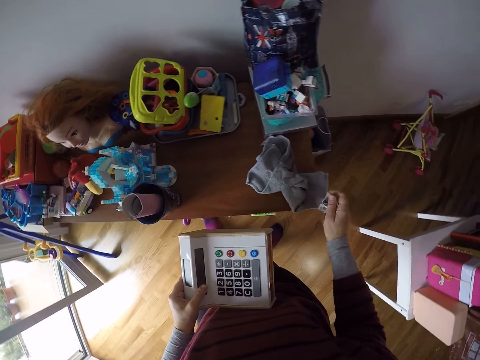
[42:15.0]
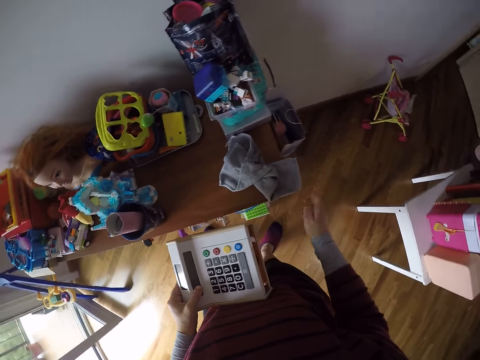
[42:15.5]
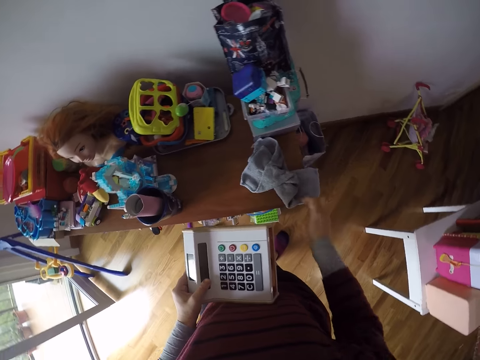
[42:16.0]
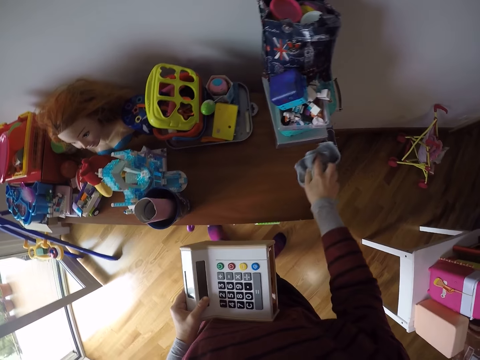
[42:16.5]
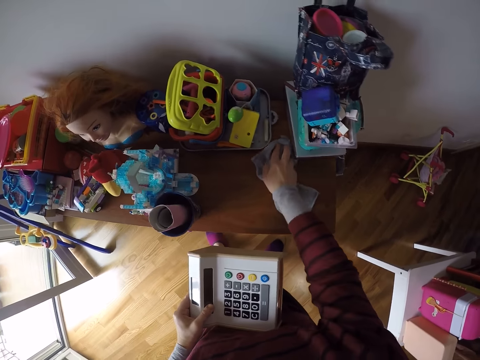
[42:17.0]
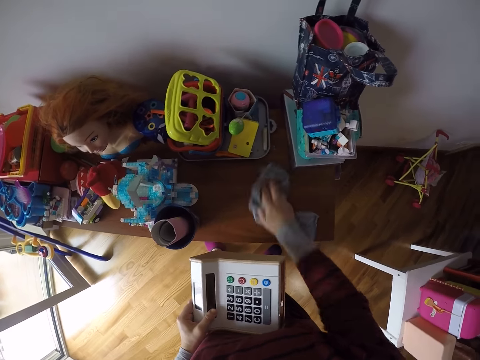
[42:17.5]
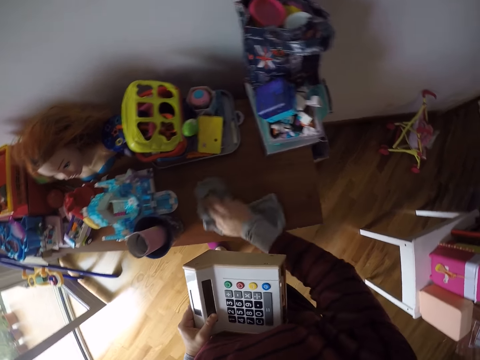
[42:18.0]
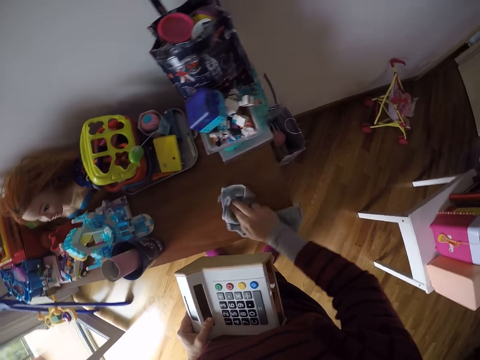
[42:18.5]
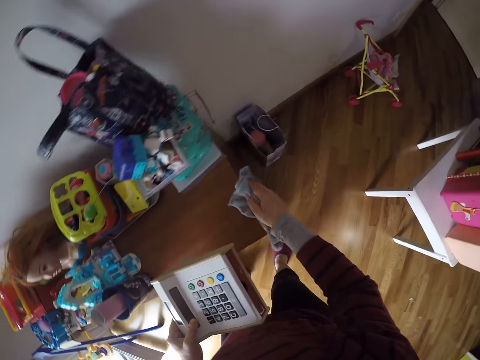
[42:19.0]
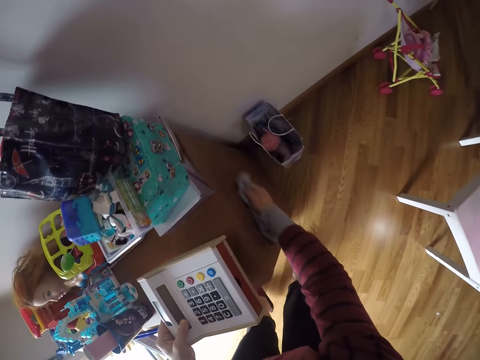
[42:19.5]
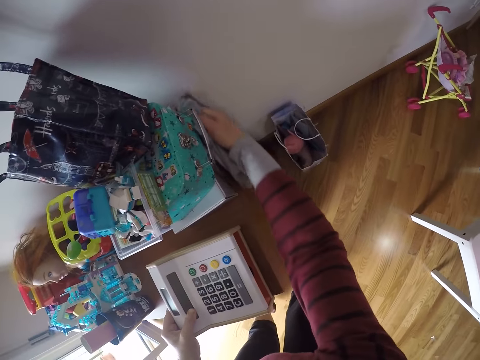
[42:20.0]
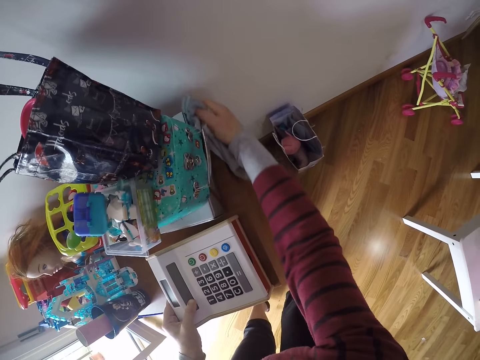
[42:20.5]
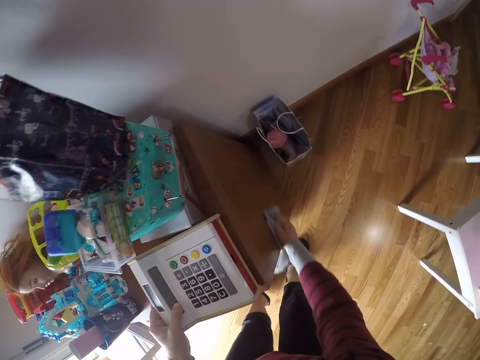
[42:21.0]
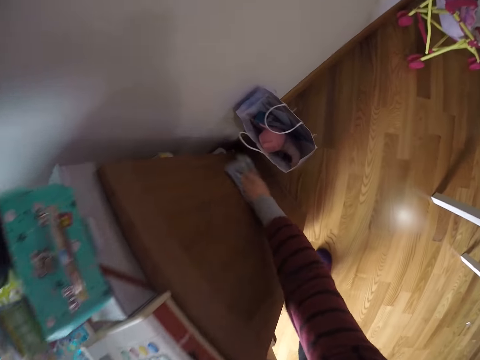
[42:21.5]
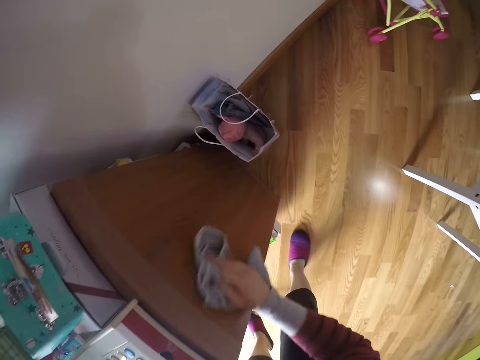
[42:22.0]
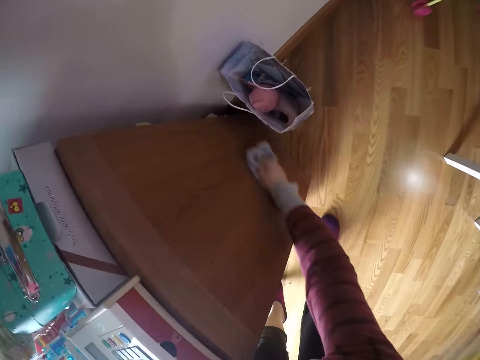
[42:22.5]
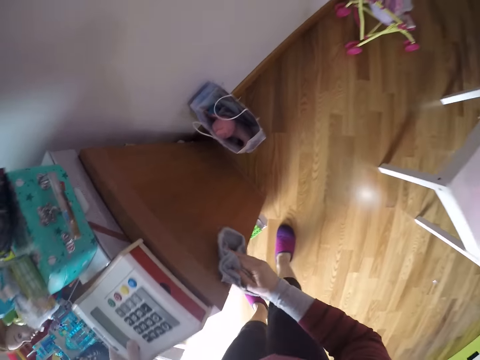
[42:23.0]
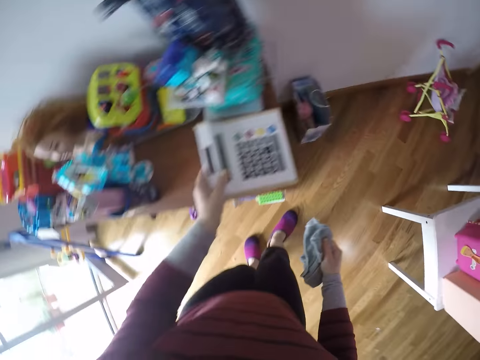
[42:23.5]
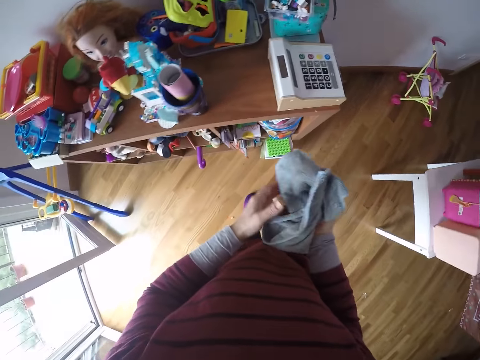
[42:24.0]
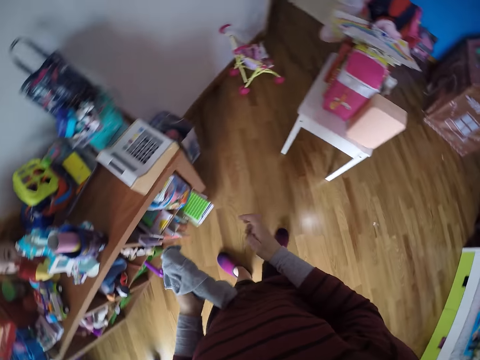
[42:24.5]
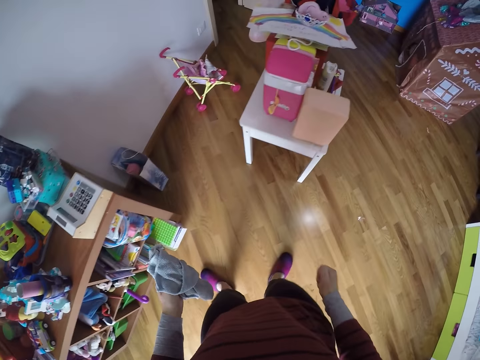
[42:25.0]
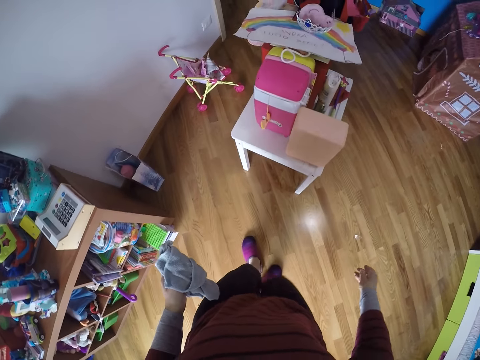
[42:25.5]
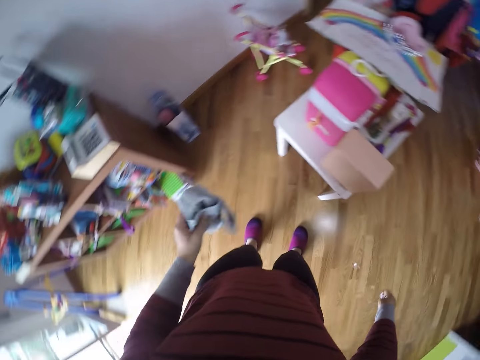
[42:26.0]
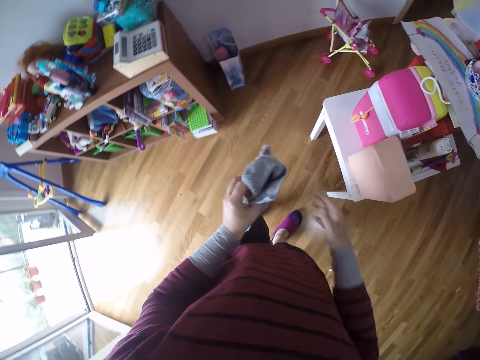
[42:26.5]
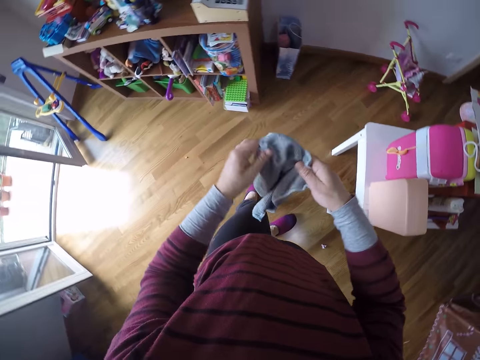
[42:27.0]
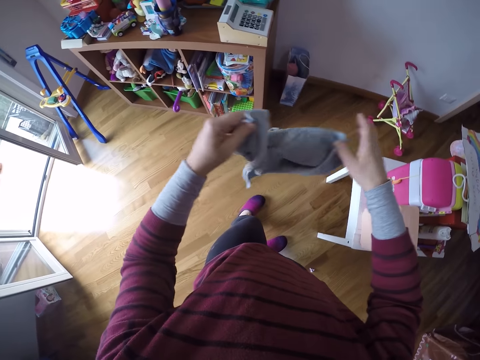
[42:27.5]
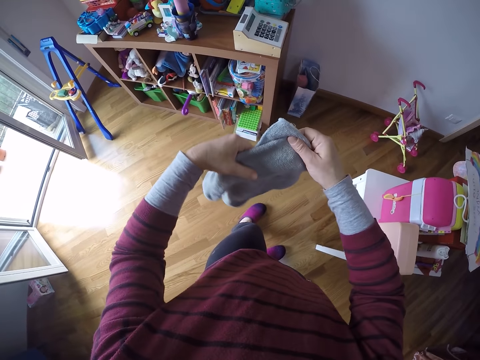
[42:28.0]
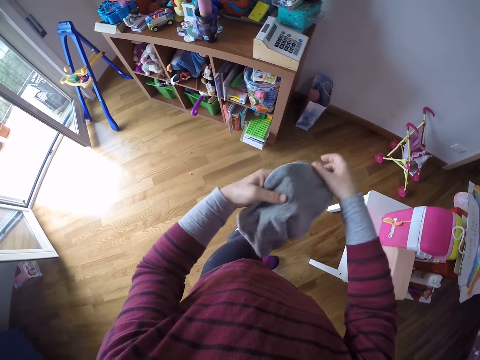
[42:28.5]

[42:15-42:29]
The camera wearer squeezes the nylon or paper with her right hand. She folds the paper. She cleans the shelf's top with the towel in her right hand. She cleans the side of the shelf with the towel in her right hand. She moves a box on the shelf. She drops the toy calculator in her left hand on the shelf's top. She passes the towel to her left hand. She turns around. She twists the paper at hand. She walks around. She drops the piece of nylon in her right hand on the floor. She folds the towel with both hands. She stretches the towel.

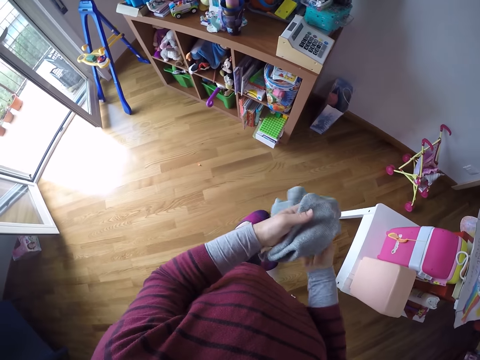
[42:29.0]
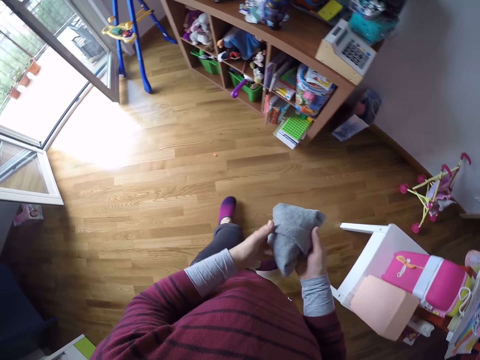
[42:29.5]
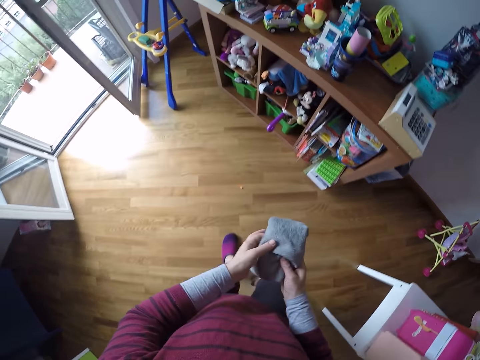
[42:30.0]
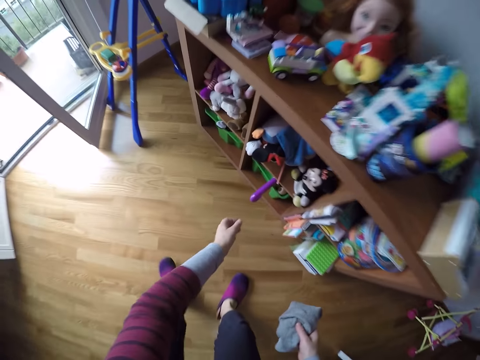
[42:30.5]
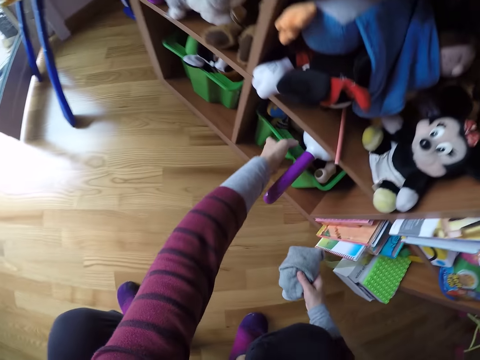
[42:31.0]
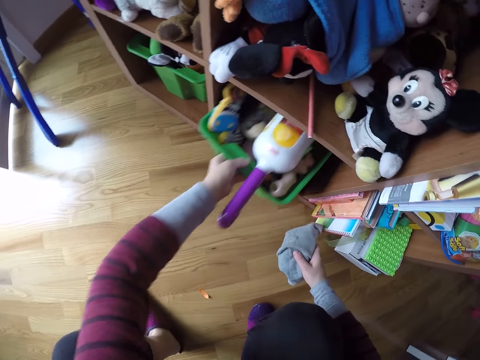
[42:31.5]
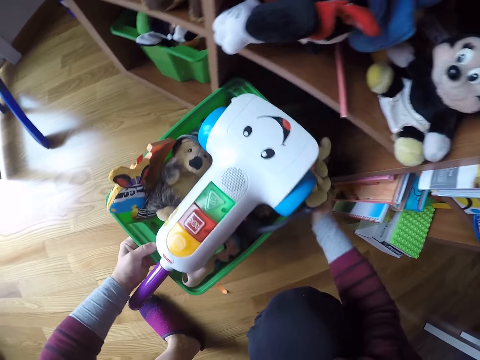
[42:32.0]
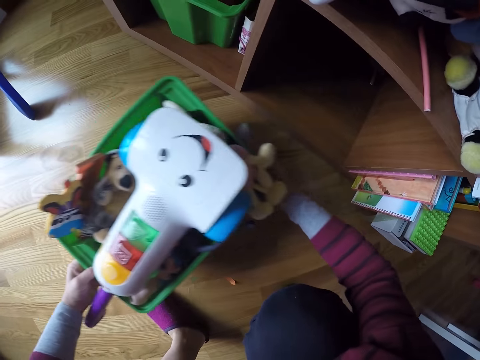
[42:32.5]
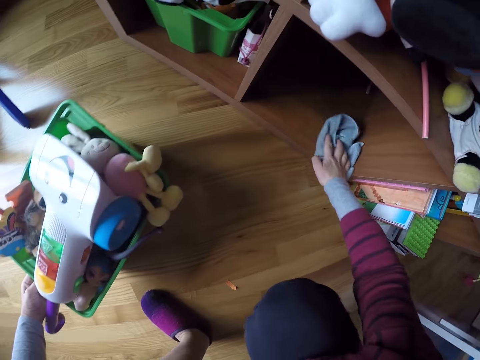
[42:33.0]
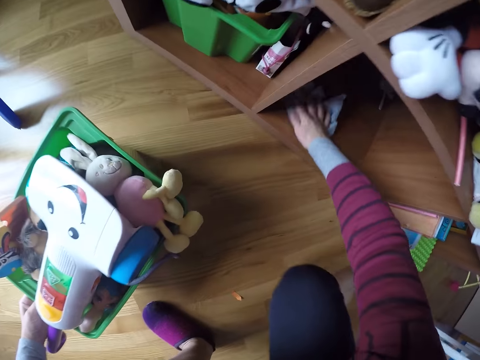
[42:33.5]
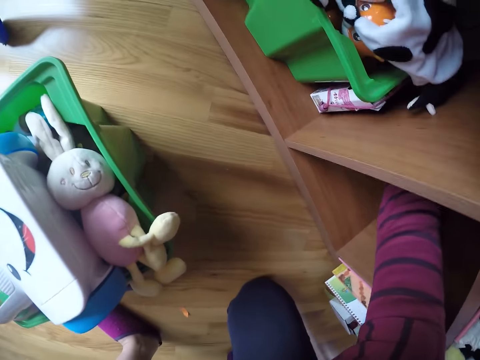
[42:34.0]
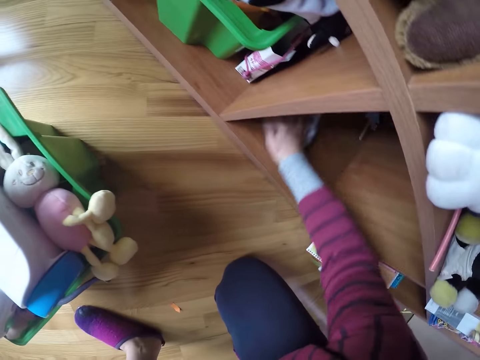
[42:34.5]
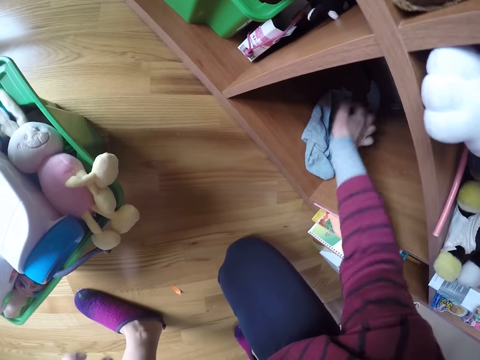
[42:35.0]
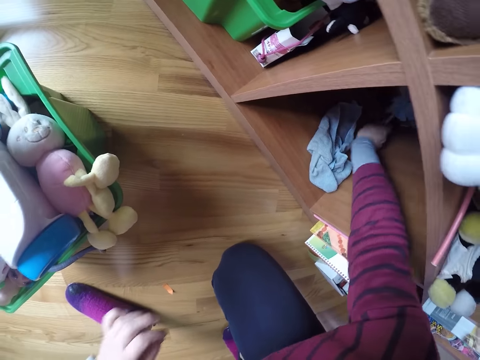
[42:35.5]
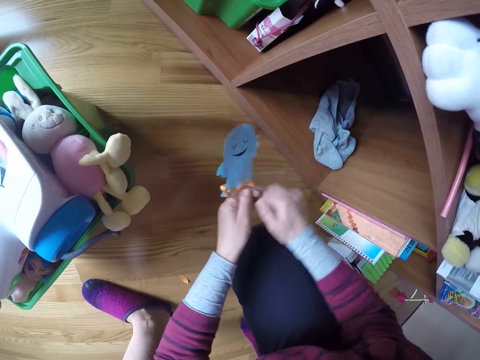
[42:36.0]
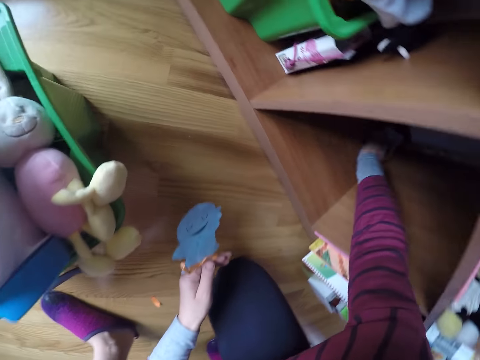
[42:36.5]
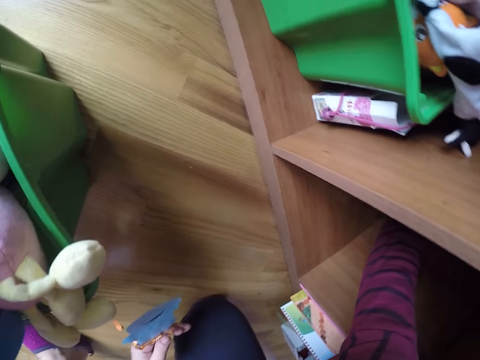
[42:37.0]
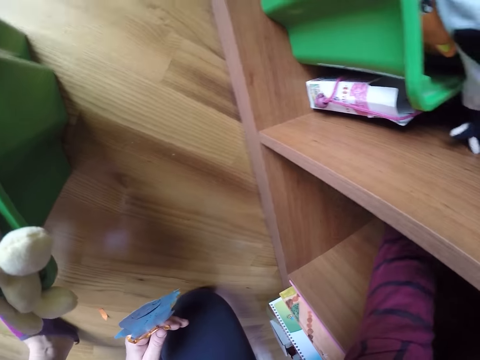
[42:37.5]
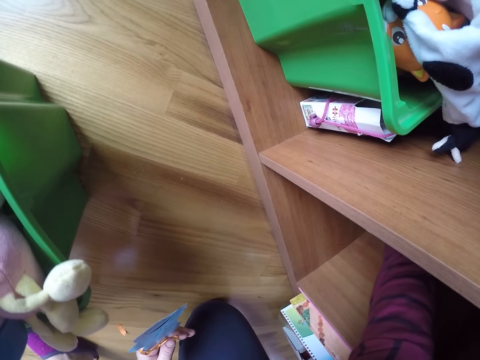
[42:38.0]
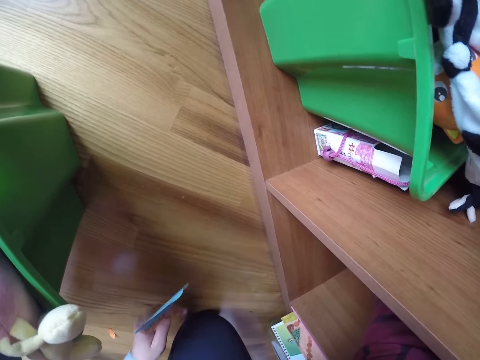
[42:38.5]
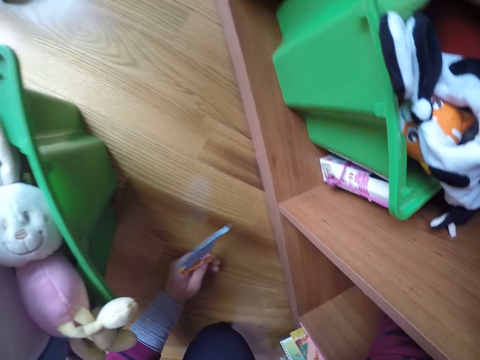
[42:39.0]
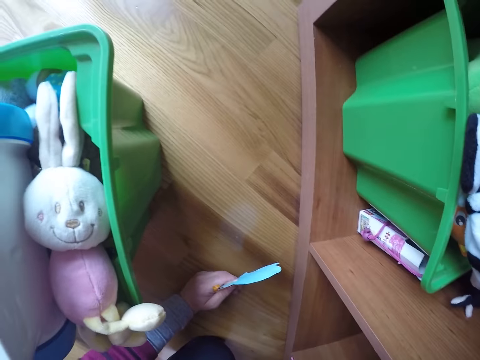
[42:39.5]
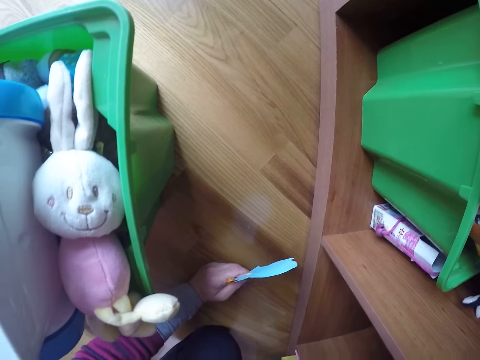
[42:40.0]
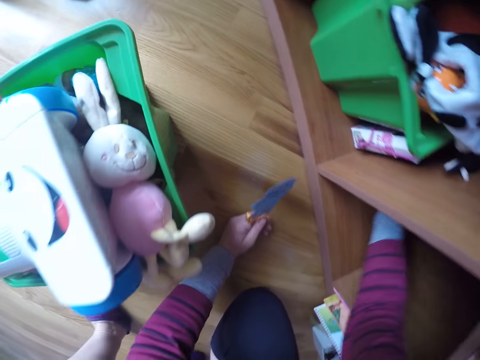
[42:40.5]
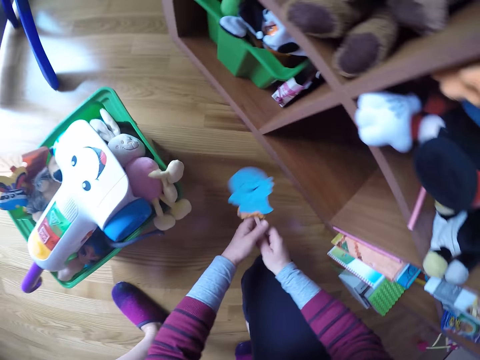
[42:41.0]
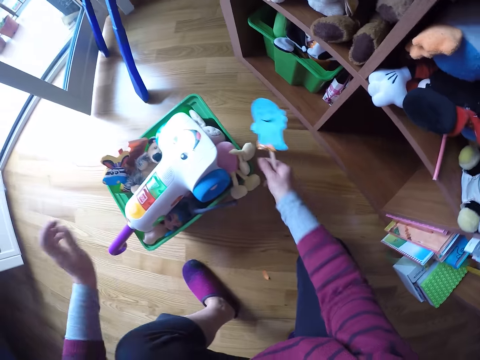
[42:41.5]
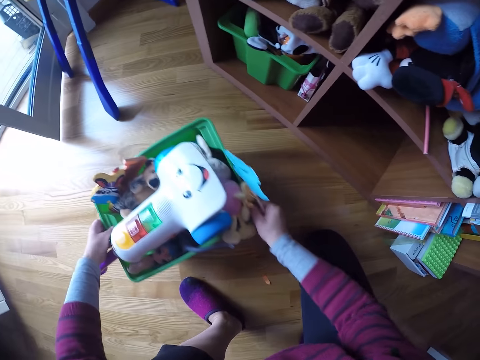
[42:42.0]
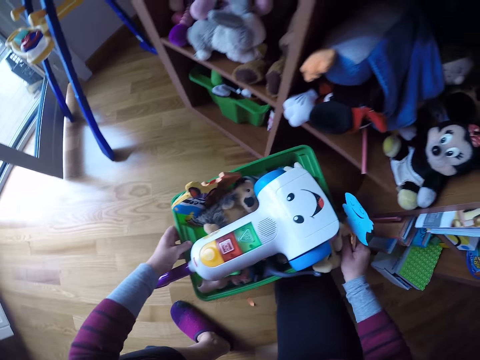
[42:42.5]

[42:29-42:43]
The camera wearer walks around. She squats. She pulls out a toy bucket from one of the shelf's compartments with her left hand. She cleans the compartment with the towel in her right hand. She picks up a paper in the shelf with her right hand. She passes the paper to her left hand. She picks up something with the other hand. She cleans the compartment with the towel in her right hand. She passes the paper to her right hand. She picks up something with the other hand. She places the toy bucket in the compartment with both hands. She picks up the toy bucket on the floor.
